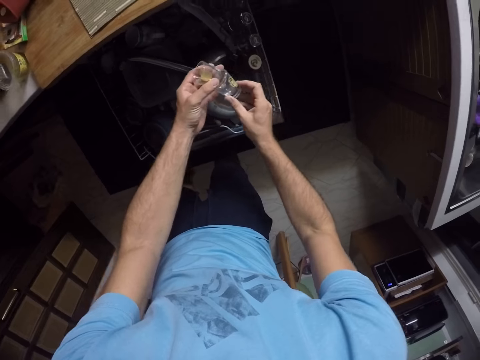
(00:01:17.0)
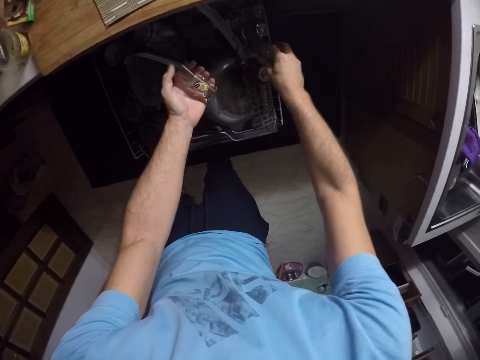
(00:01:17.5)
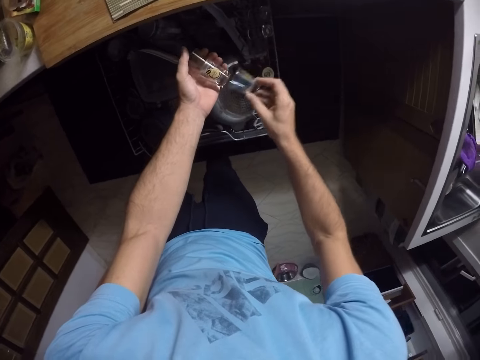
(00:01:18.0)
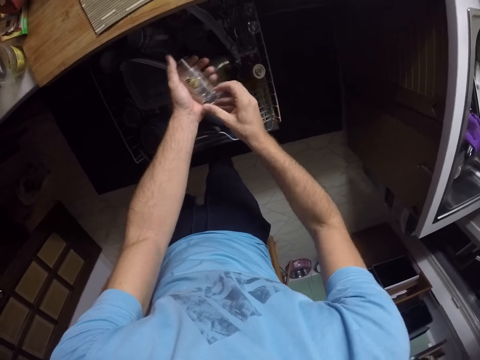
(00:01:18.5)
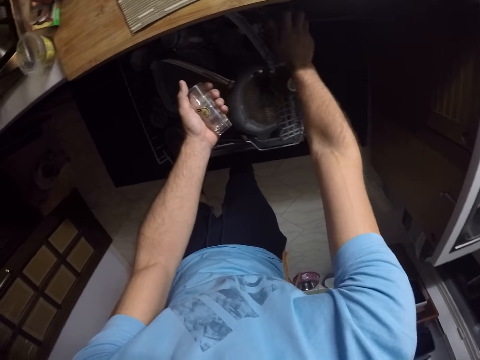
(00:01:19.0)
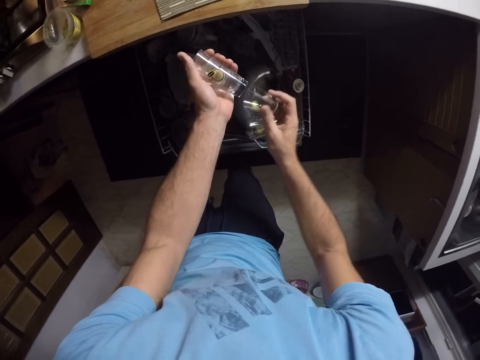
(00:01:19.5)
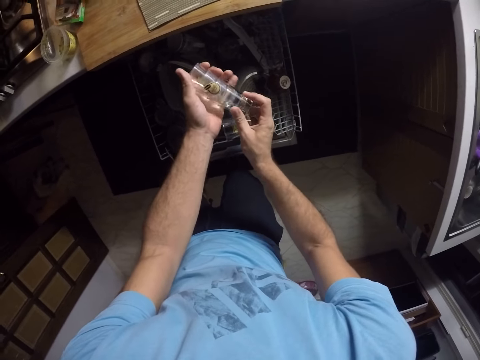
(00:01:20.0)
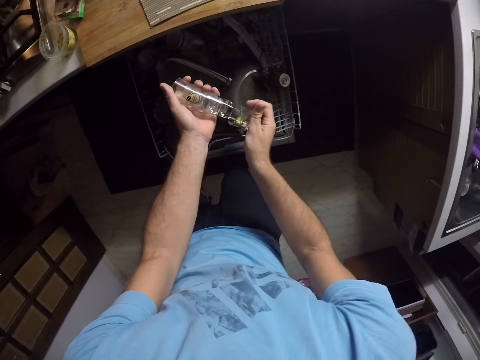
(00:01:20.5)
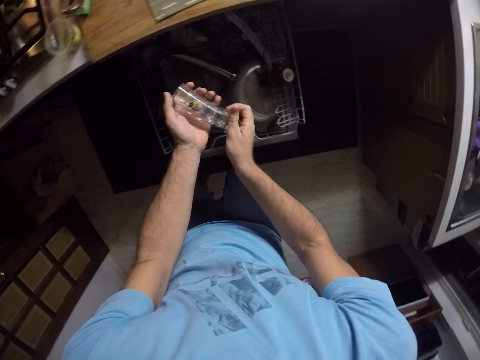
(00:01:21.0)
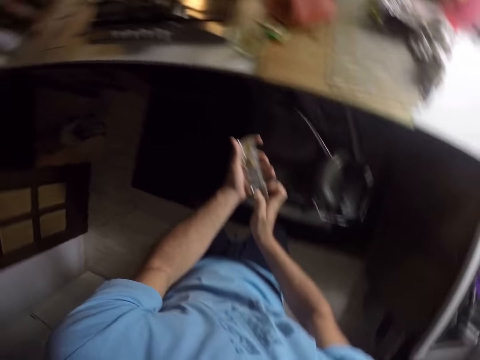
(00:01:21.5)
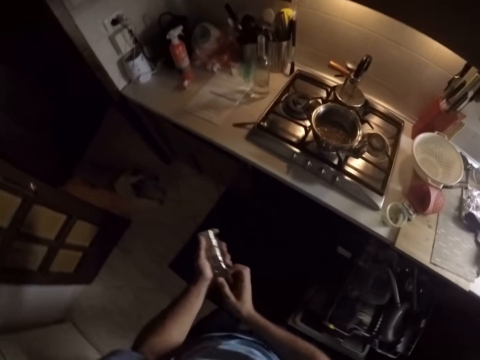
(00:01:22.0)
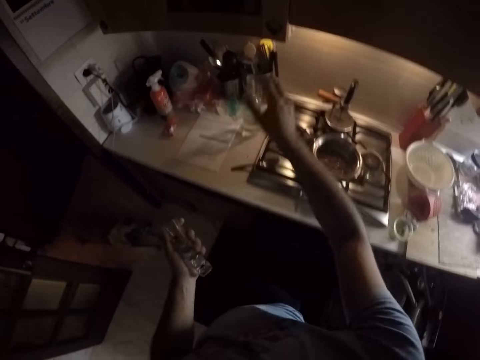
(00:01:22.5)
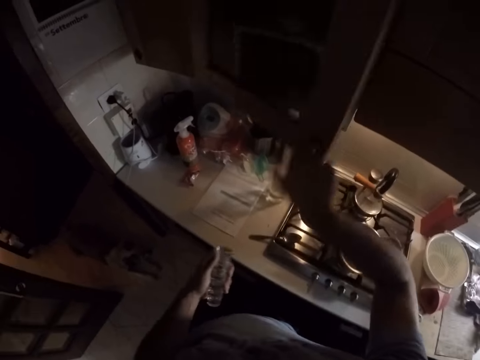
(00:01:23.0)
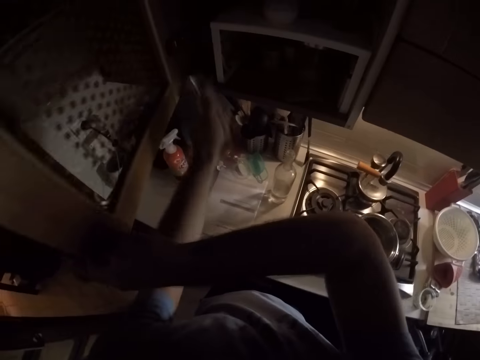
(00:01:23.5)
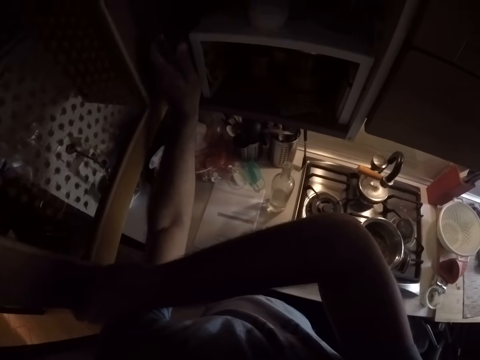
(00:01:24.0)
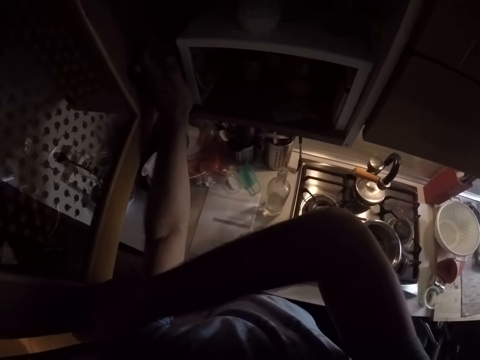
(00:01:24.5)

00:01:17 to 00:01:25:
The camera wearer picks tot glasses from the utensils rack. They open the cupboard or drawer. They put the tot glasses in the cupboard.

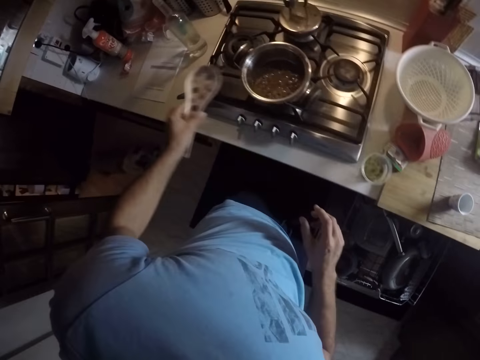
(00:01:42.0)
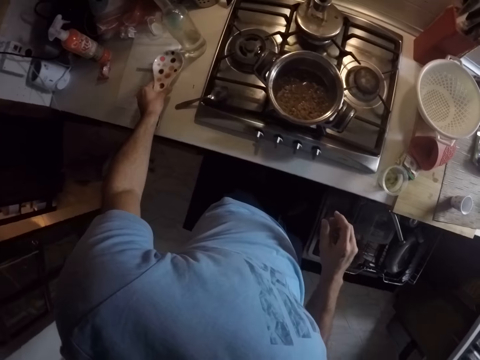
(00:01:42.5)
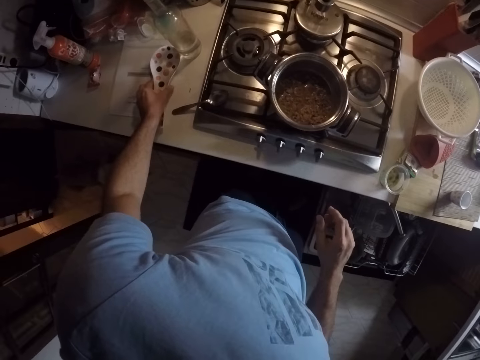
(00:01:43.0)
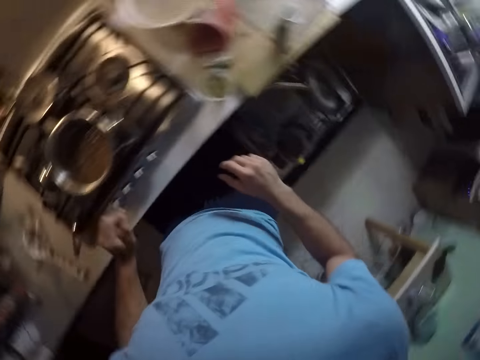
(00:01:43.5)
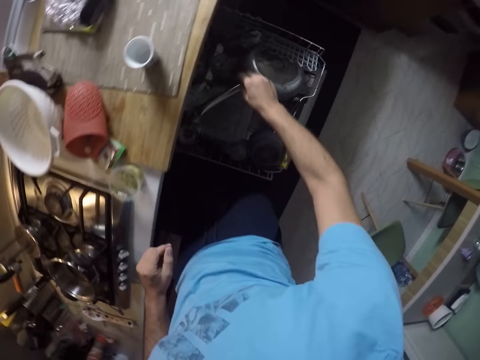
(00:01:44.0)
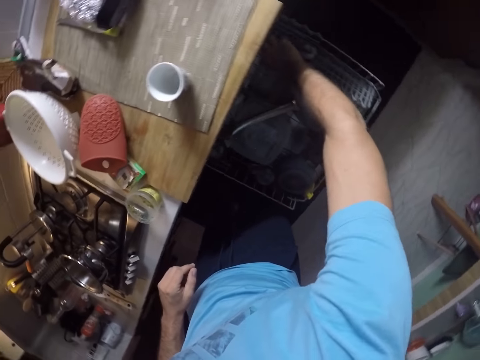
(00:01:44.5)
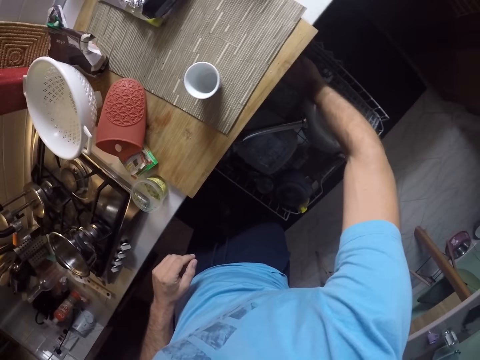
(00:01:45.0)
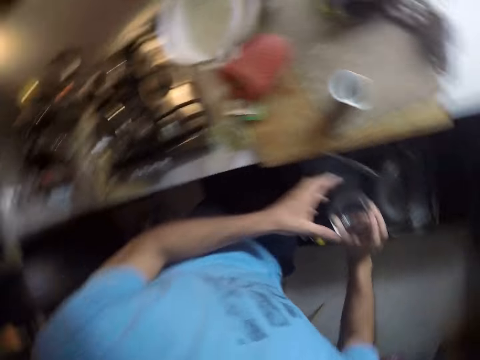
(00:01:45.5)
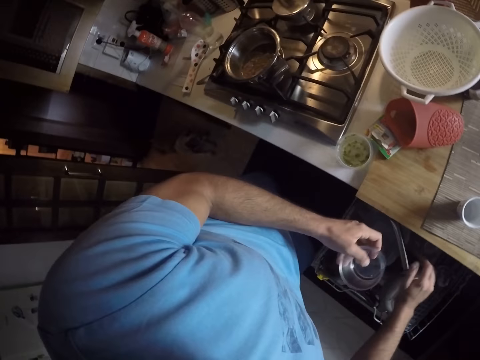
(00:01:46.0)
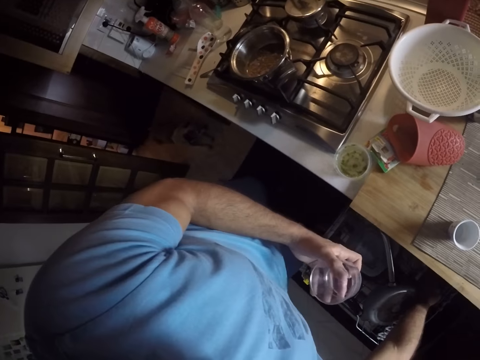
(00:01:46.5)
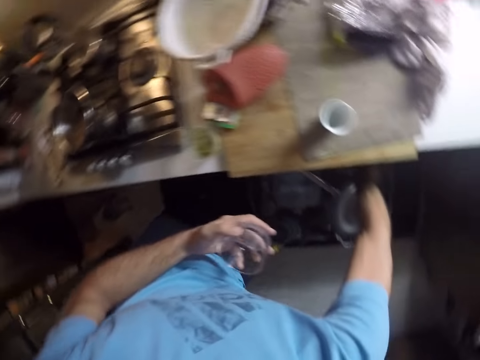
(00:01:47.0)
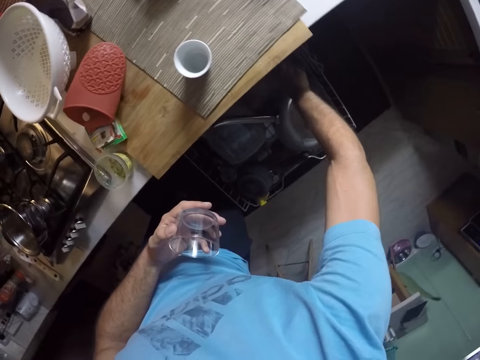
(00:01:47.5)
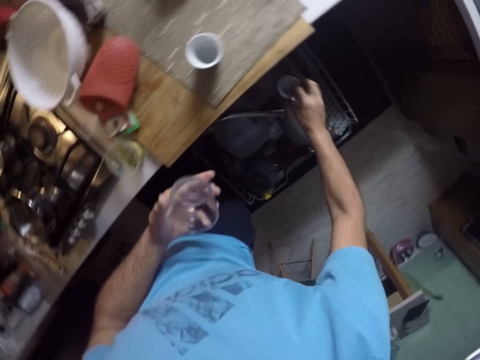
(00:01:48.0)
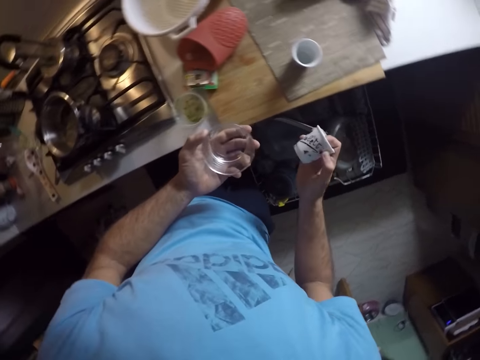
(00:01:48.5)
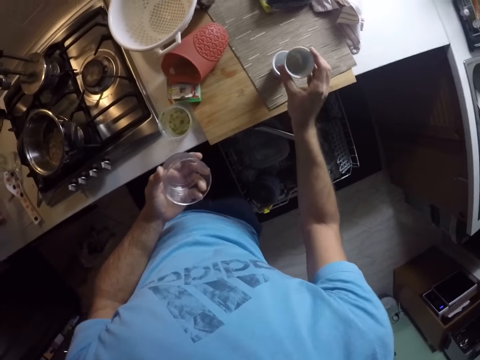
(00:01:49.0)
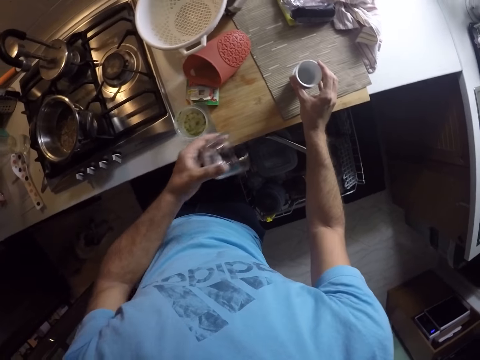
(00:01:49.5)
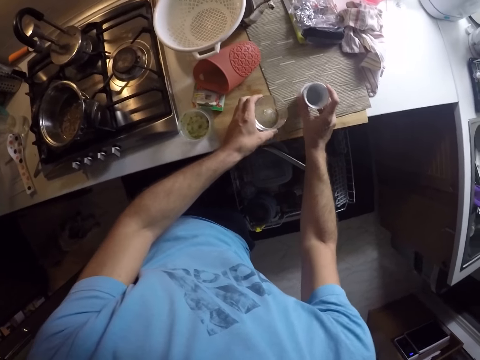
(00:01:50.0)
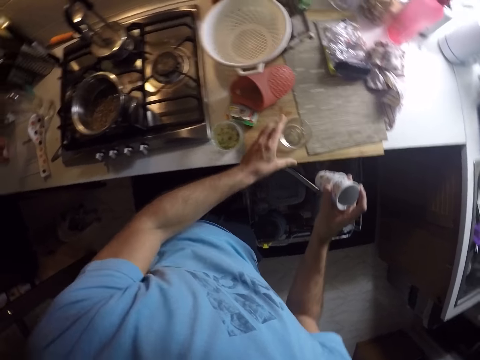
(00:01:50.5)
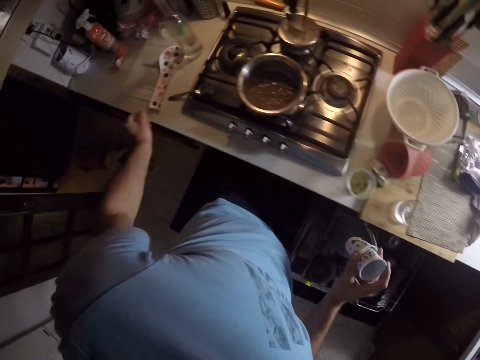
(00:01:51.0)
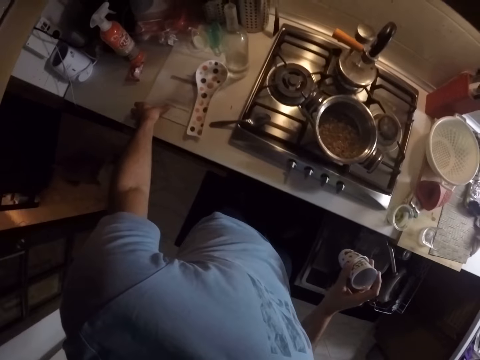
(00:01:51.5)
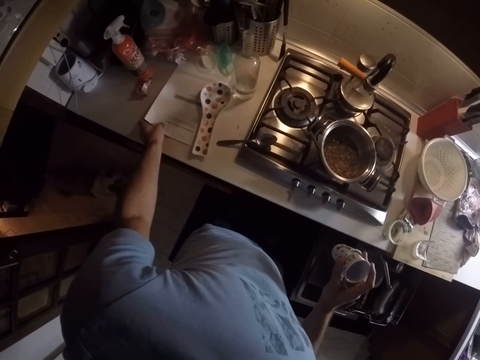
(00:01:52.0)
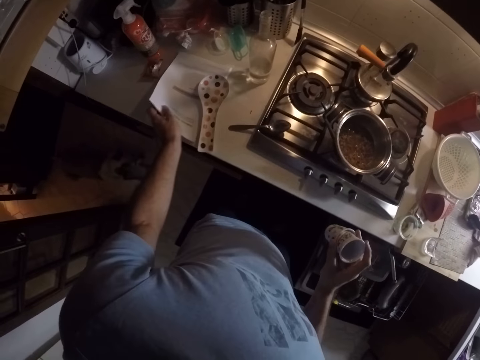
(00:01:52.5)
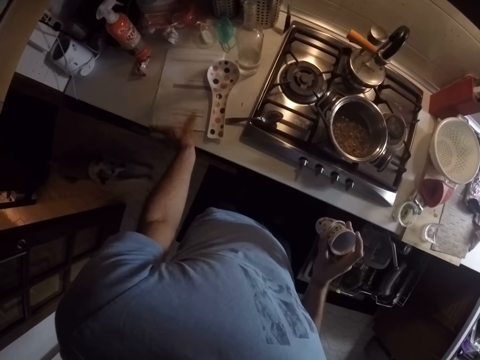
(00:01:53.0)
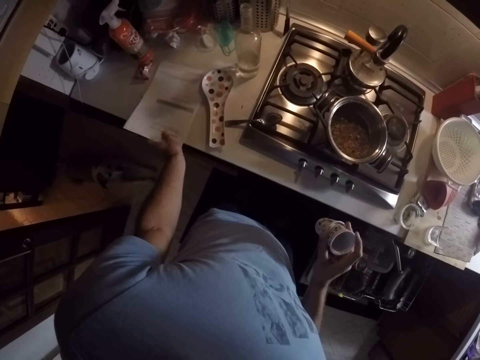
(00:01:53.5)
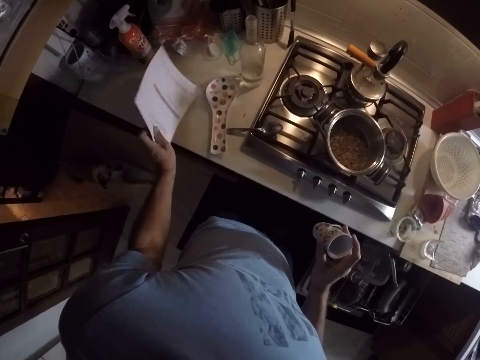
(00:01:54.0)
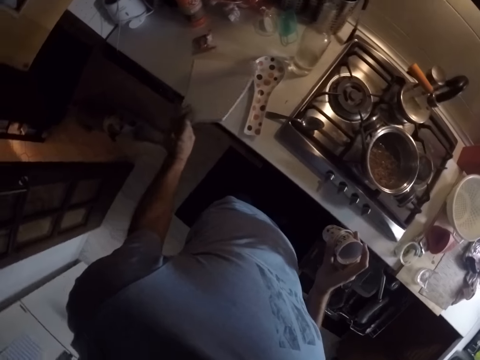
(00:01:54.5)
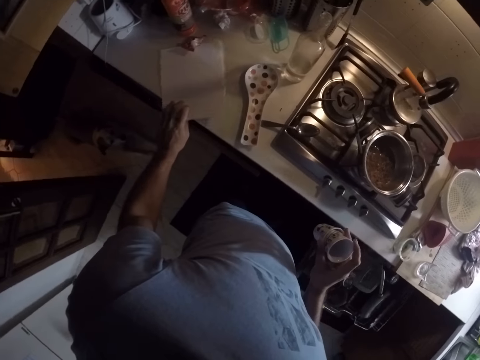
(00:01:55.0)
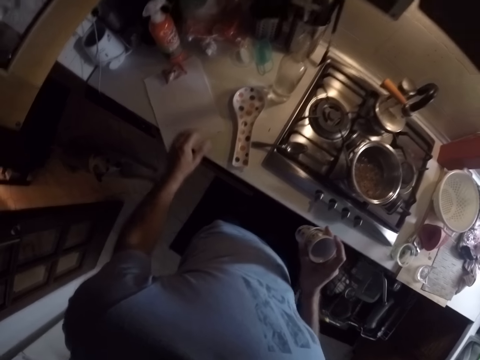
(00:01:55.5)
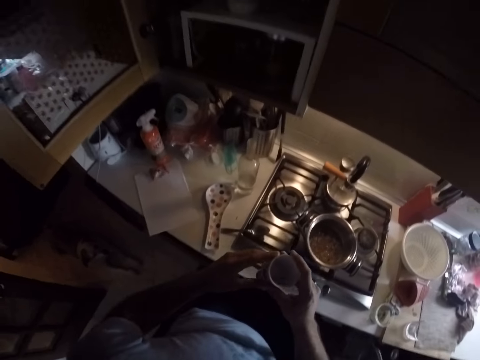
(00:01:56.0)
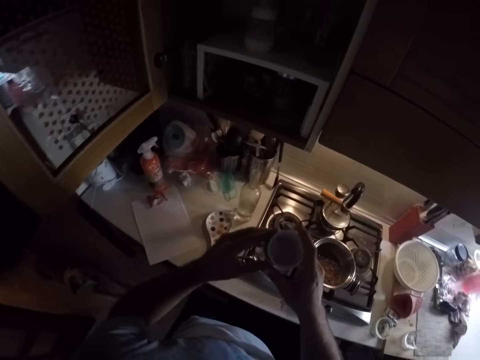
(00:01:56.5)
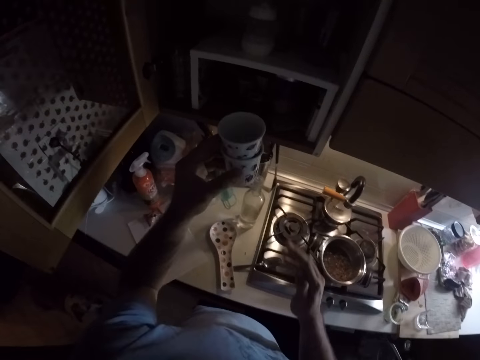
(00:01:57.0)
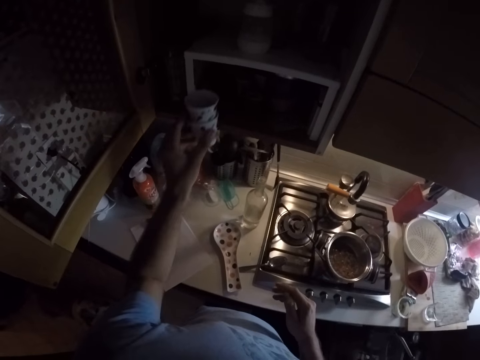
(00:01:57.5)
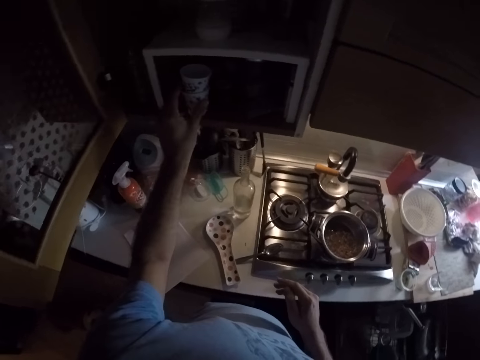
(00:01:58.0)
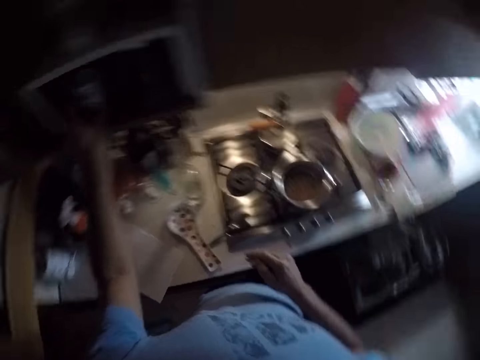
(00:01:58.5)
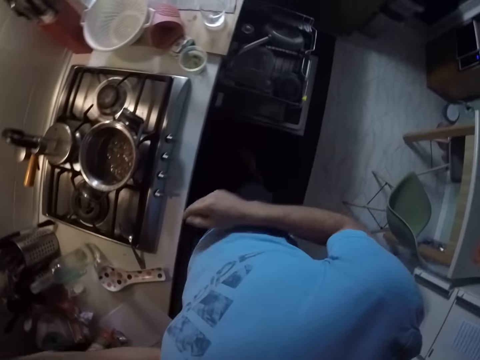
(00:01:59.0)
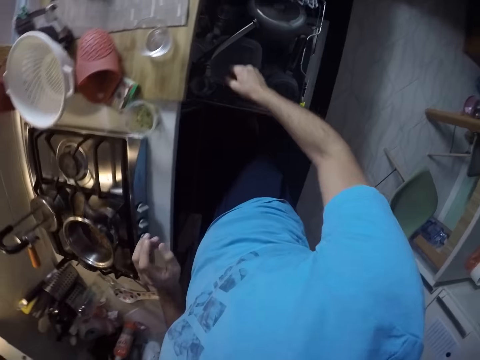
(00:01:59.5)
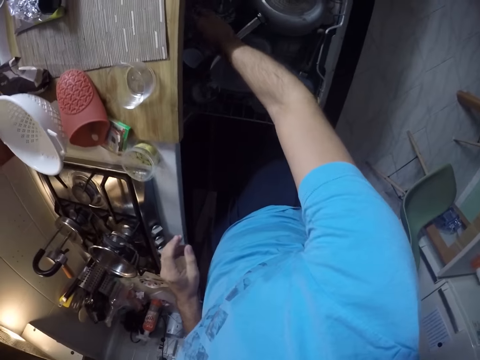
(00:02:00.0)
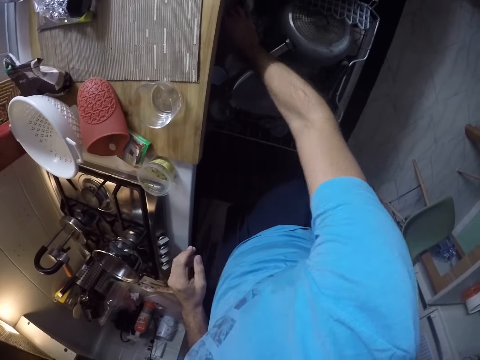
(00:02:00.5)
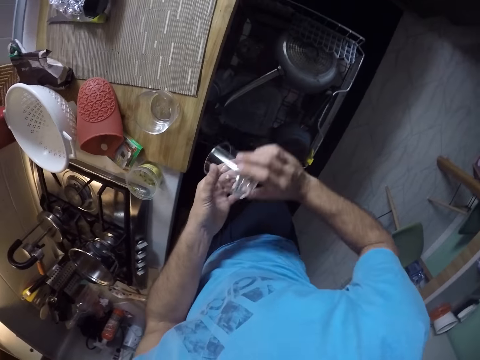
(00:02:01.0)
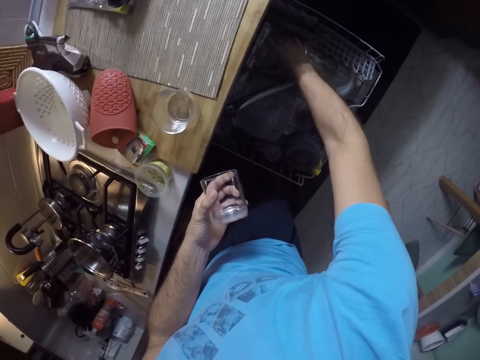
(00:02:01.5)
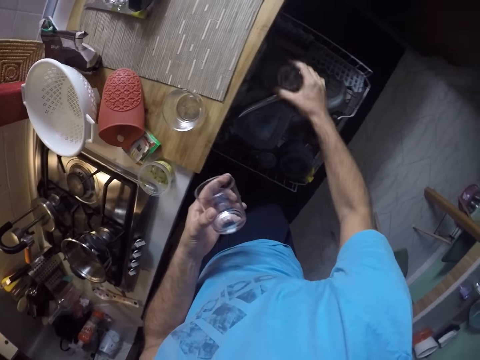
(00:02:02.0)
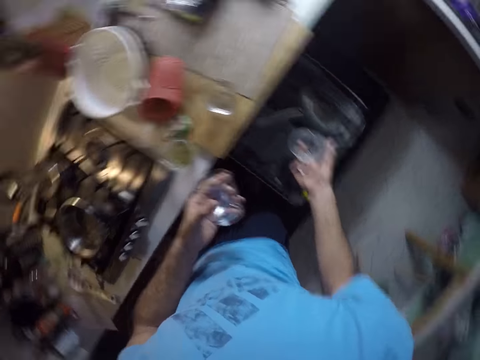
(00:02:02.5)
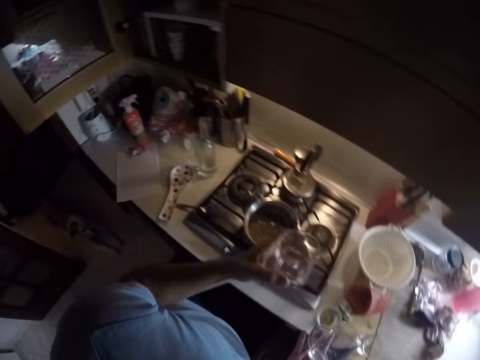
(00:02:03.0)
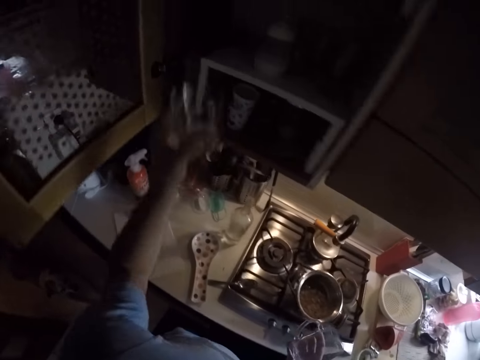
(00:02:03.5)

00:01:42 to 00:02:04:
The camera wearer puts a plastic spoon on the surface. They pick a glass from the utensils rack. They put the glass on top of another glass. They put a glass on the surface. They turn a paper on the surface. They put glasses in the cupboard. They pick a glass from the utensils rack.
